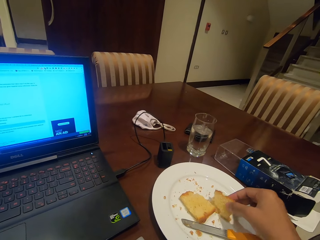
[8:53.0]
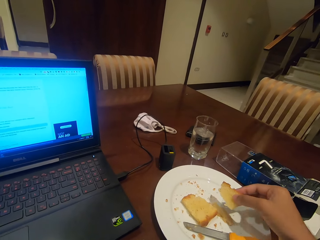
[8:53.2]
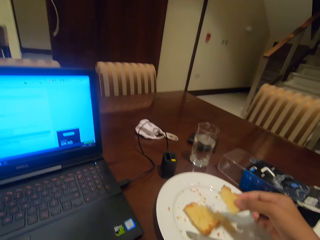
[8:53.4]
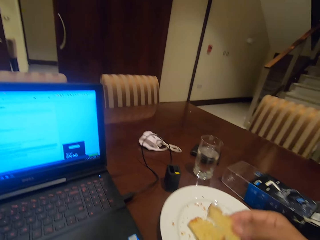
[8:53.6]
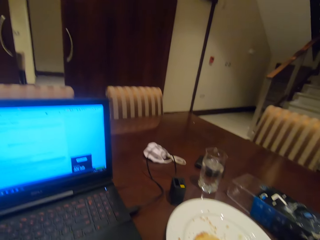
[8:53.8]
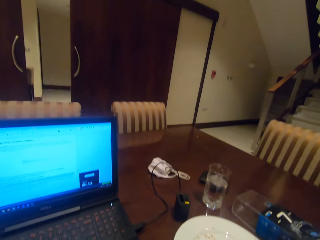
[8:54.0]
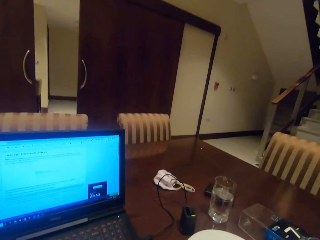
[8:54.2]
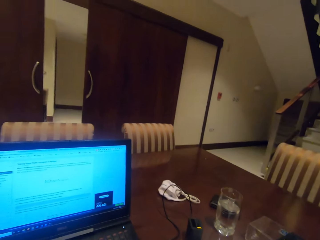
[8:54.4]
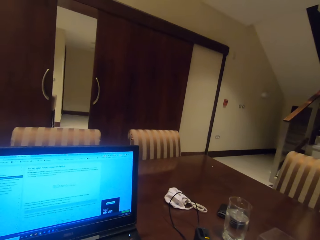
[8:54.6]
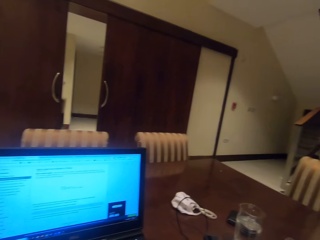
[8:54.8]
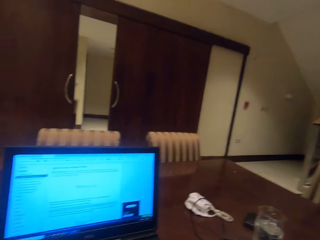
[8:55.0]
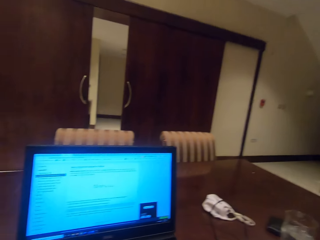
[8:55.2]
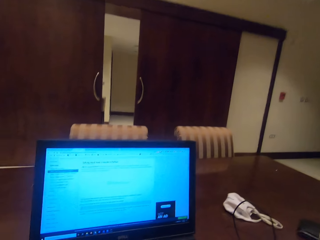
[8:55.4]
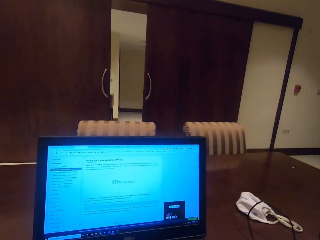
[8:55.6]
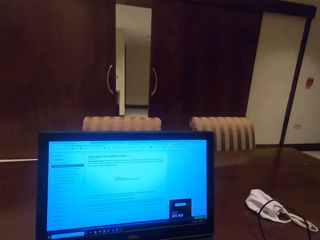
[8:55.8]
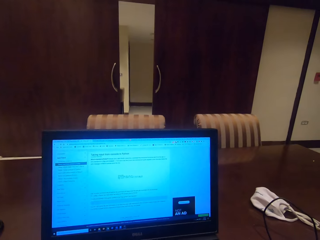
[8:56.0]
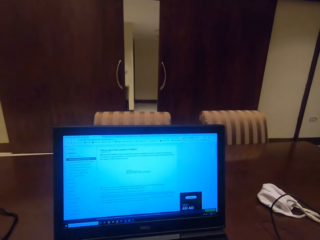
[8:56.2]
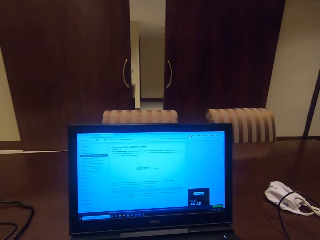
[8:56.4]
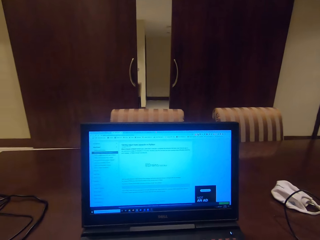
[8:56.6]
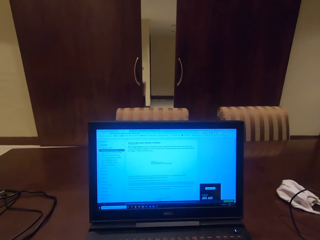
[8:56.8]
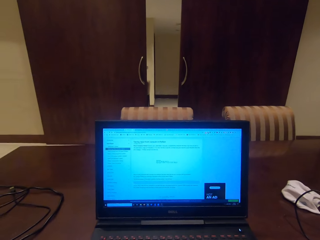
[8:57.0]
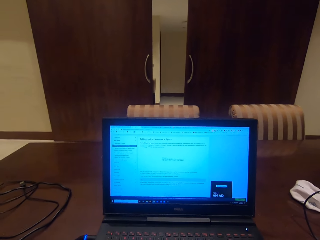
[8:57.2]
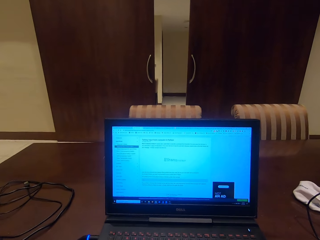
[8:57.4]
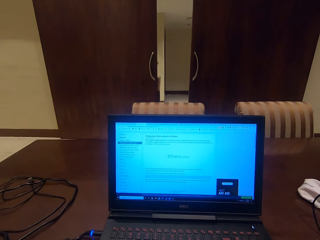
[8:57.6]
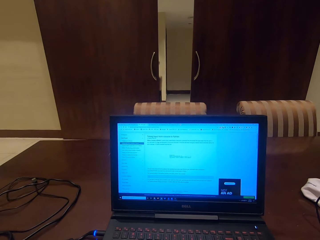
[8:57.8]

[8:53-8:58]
The camera wearer picks up a slice of cake. They eat the cake slice.

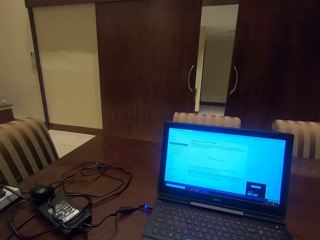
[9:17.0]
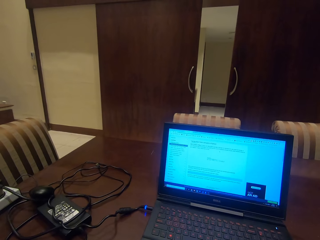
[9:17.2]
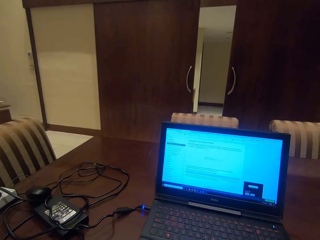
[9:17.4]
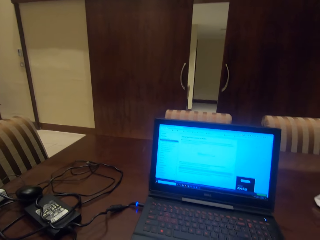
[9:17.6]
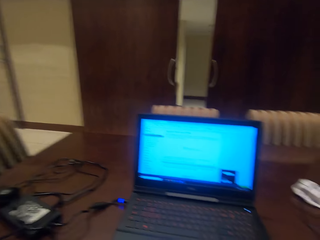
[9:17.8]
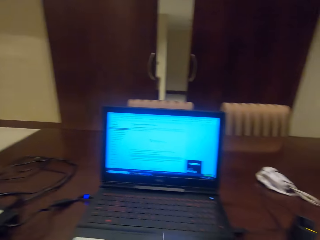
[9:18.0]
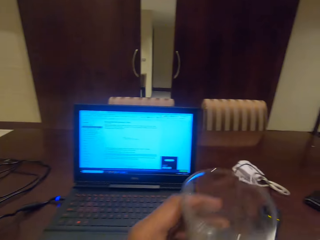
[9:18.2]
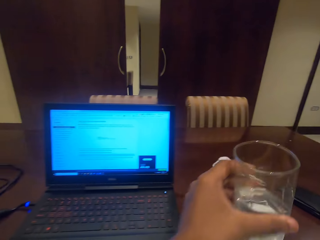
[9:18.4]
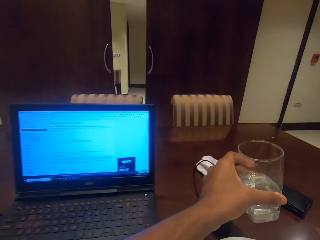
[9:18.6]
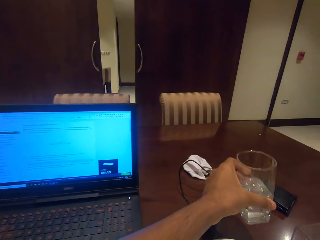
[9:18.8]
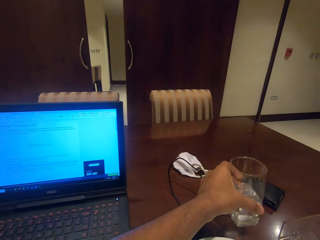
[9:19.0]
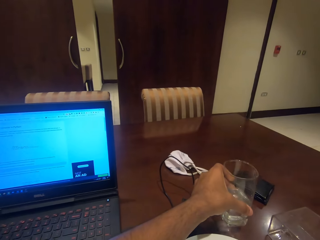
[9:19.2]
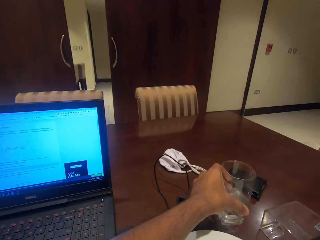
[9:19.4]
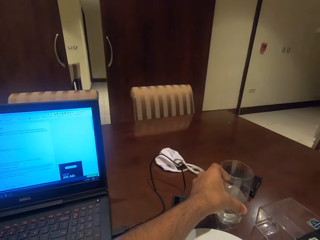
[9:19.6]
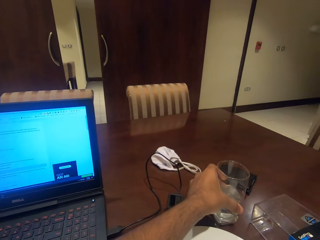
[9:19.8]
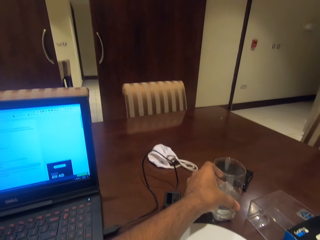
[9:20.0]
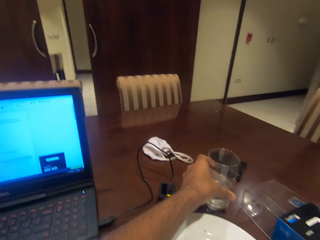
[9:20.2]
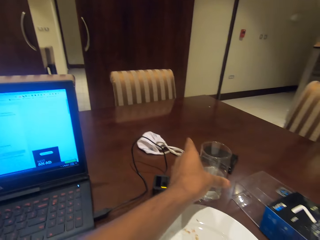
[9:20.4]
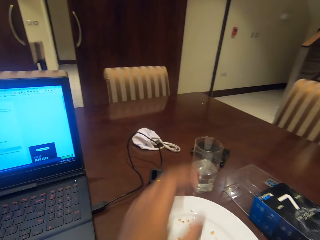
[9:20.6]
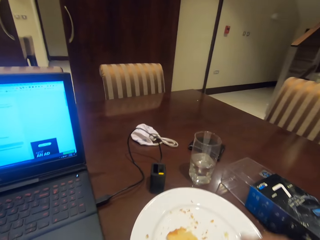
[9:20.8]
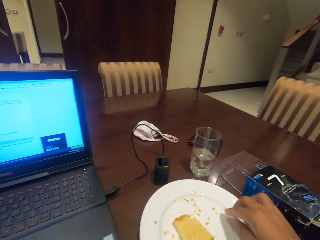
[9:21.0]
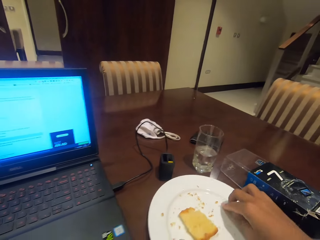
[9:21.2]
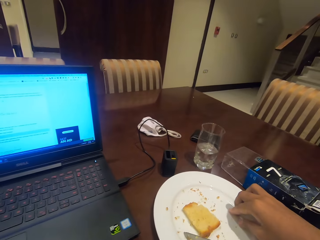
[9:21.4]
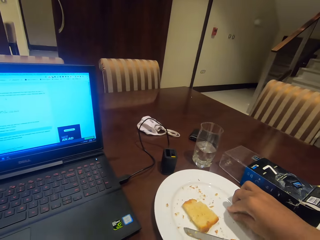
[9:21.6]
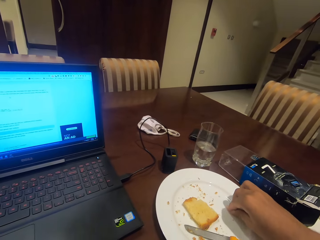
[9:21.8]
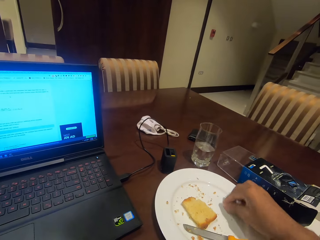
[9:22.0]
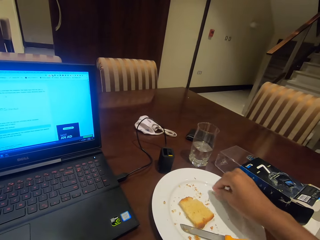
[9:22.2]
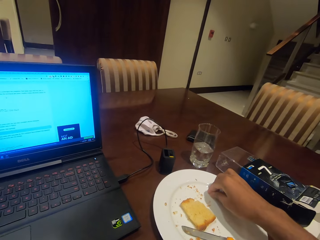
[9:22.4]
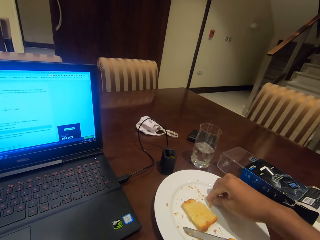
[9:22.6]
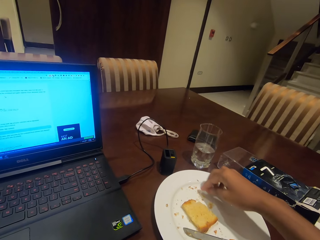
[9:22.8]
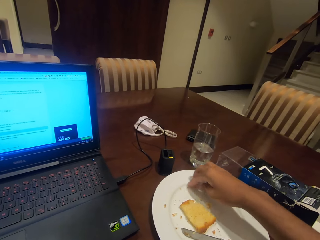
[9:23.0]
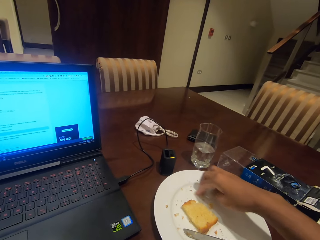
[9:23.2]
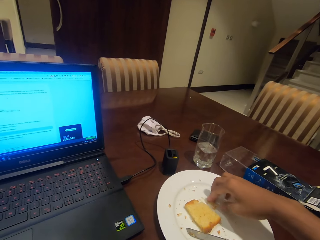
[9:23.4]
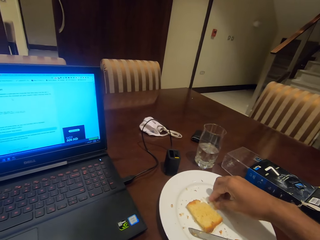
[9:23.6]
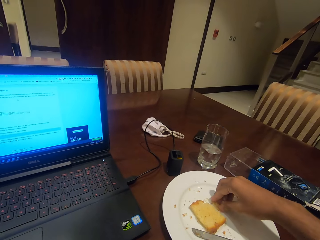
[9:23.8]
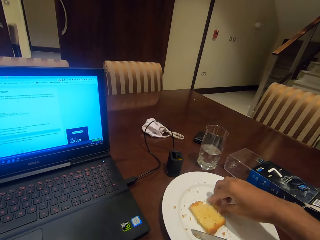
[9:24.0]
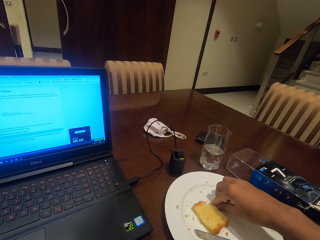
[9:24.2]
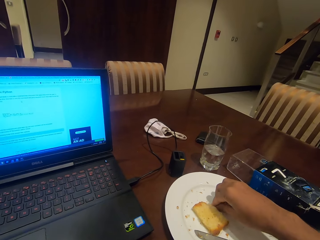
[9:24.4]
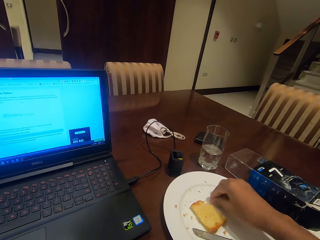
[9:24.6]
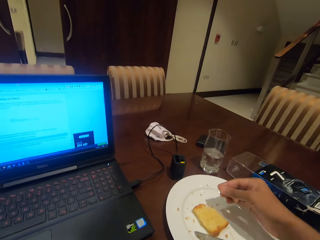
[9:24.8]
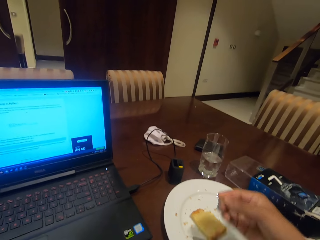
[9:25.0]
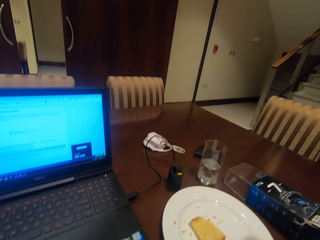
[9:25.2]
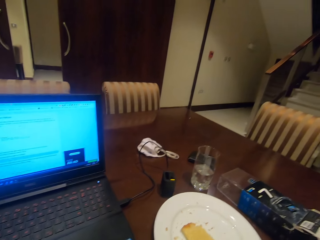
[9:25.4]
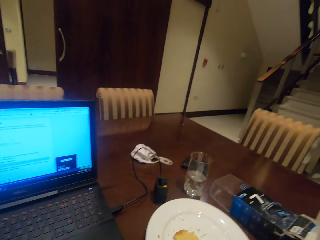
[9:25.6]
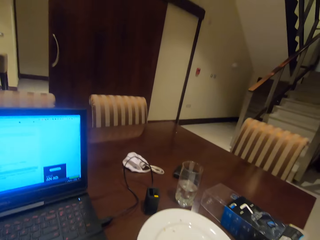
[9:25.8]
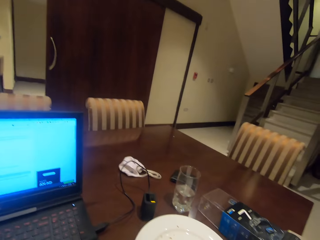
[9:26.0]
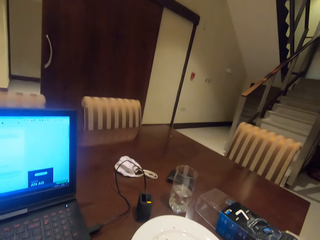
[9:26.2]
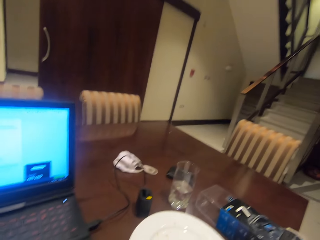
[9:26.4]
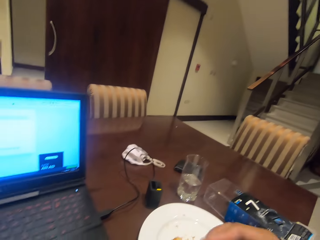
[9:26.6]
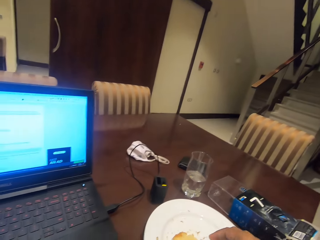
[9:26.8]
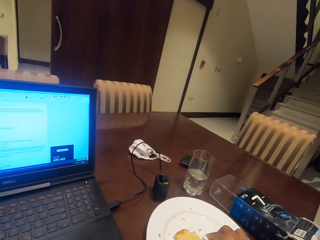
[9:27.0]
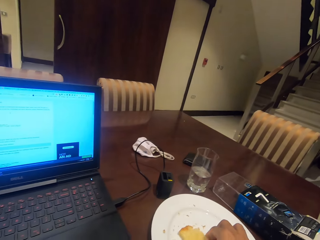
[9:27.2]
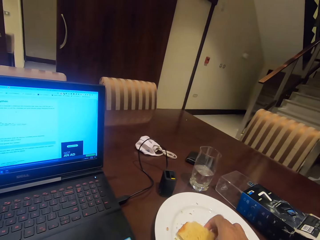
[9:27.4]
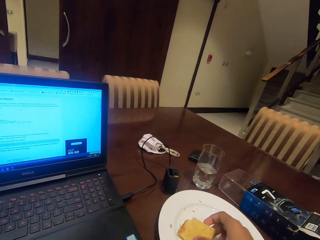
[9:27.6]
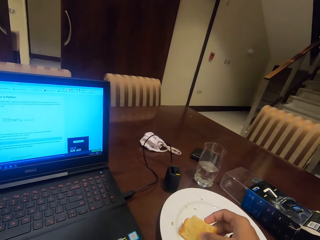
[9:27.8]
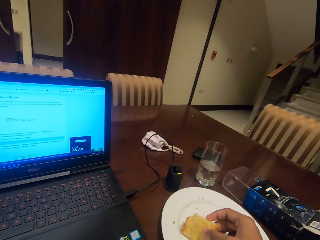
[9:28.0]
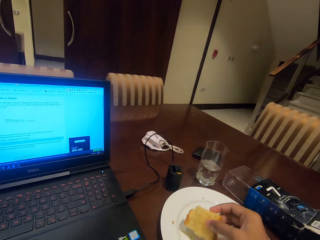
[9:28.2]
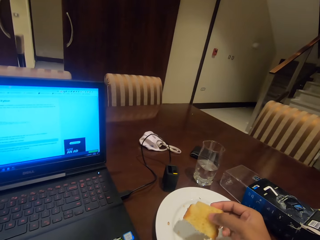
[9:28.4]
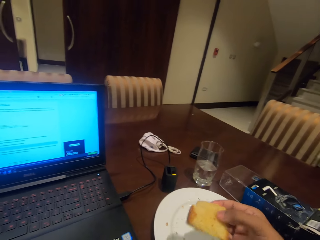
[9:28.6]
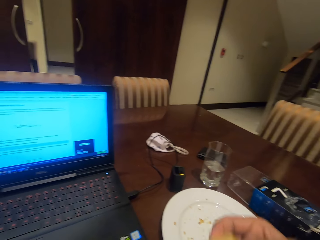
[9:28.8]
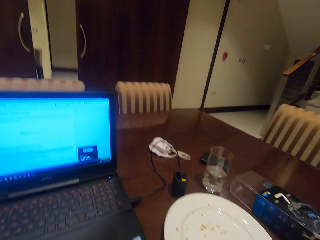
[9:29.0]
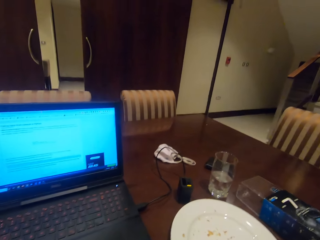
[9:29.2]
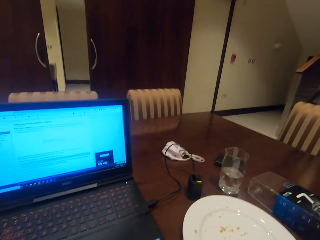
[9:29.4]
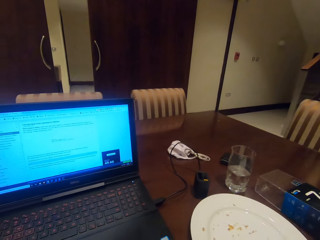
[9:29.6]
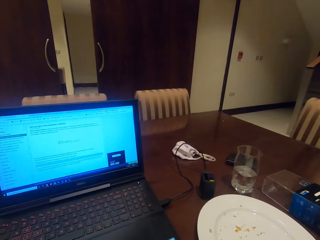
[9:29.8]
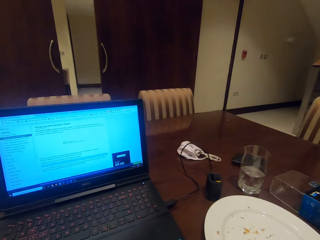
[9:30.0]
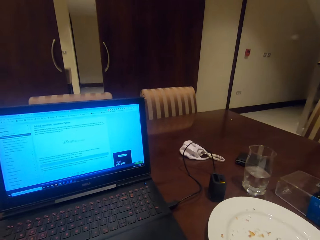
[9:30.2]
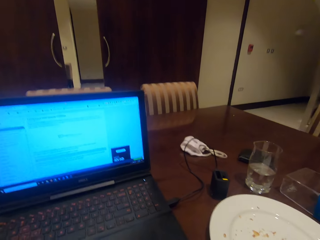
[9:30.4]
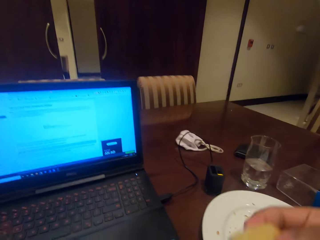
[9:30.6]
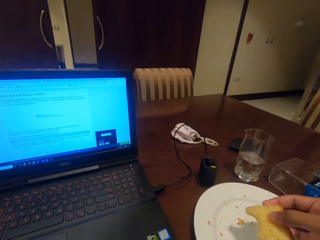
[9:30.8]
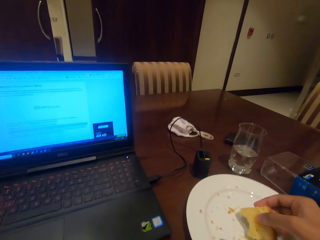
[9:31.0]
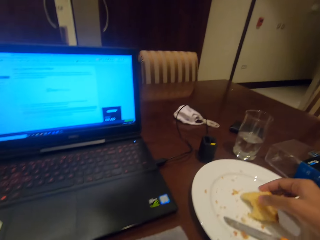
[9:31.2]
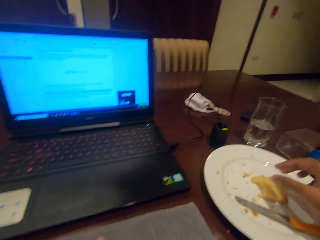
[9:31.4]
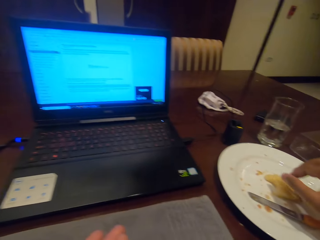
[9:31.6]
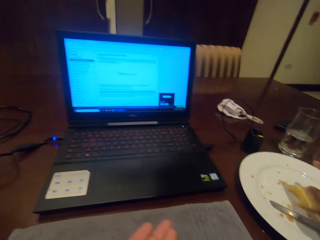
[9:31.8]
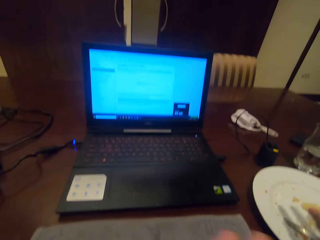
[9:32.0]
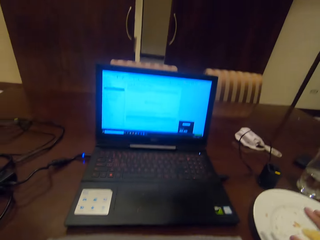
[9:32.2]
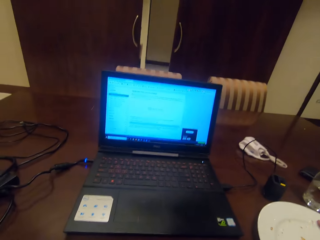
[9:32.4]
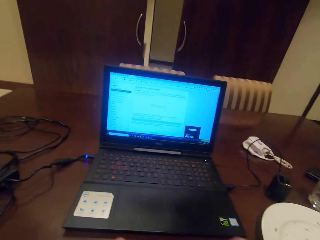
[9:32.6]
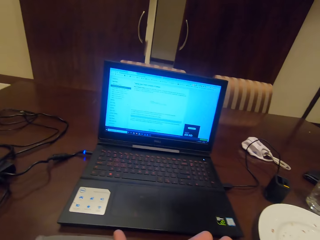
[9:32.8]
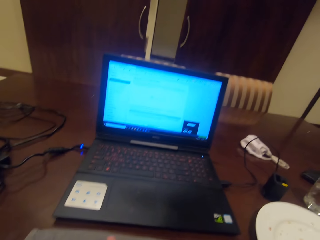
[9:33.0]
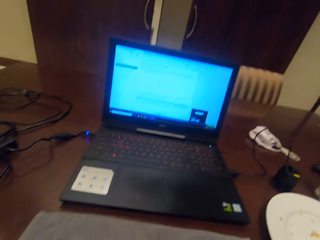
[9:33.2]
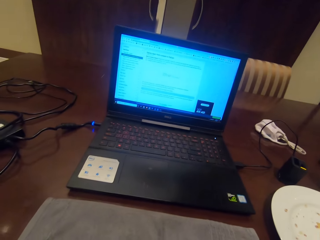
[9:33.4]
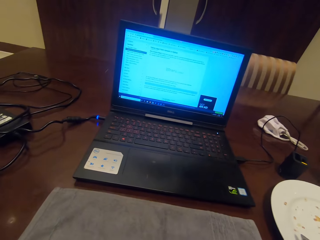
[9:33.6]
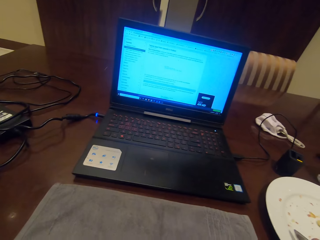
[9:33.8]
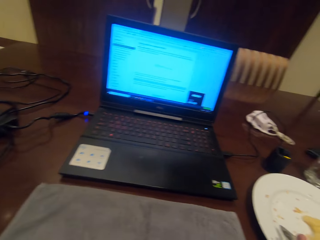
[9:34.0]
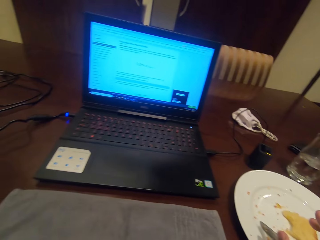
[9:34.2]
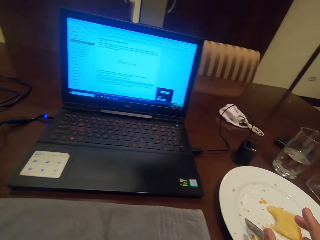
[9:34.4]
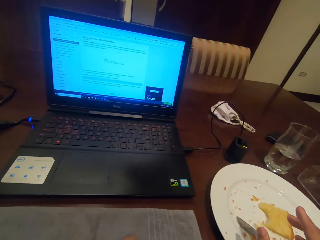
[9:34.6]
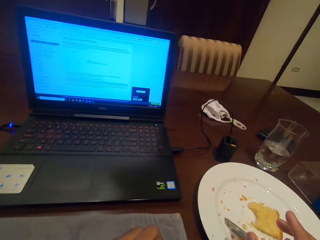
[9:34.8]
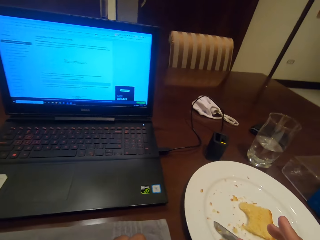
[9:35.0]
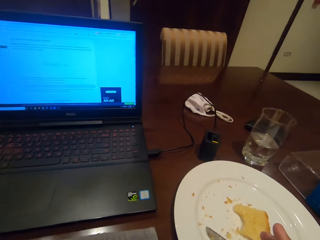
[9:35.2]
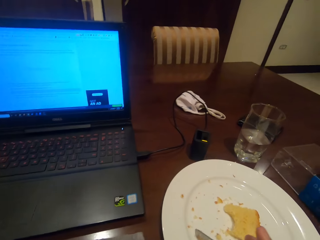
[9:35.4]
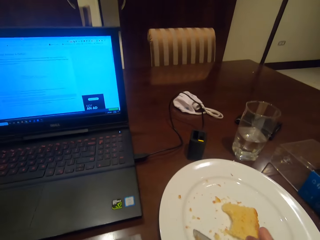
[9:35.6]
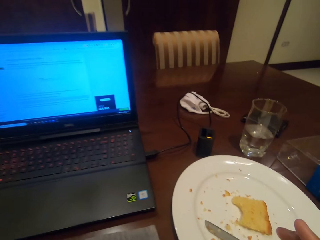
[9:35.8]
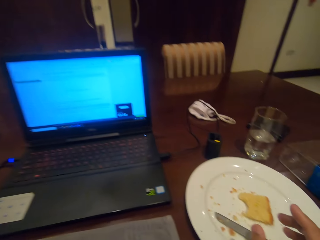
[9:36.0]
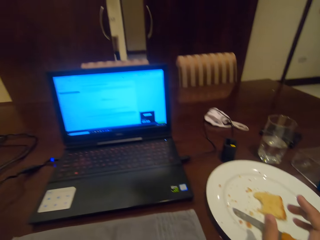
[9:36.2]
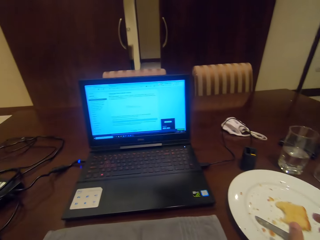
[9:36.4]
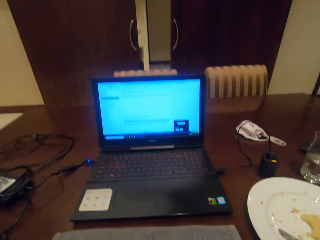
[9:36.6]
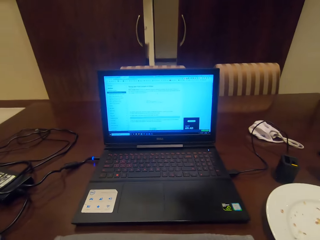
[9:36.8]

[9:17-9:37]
The camera wearer puts the glass on the table. He picks particles of cake from the plate. He eats the cake particles. He picks a cake slice from the plate. He bites the cake. He puts the cake slice on the plate. He goes through his laptop.
